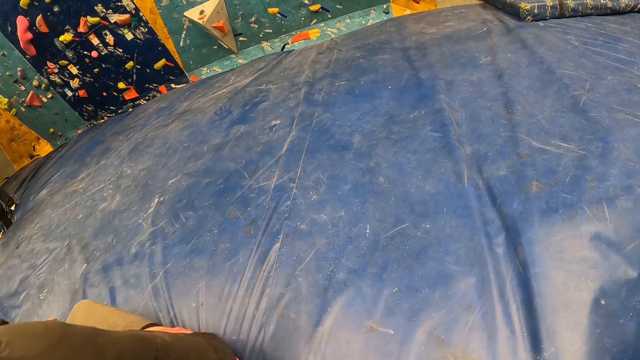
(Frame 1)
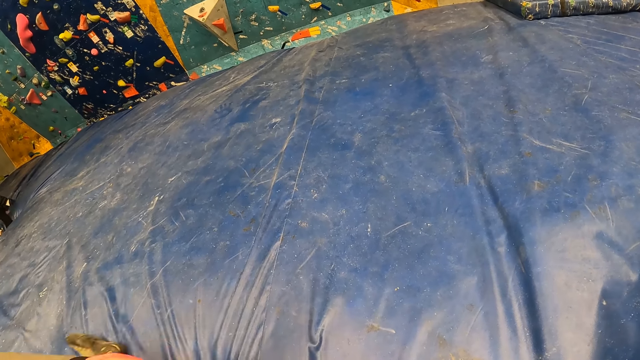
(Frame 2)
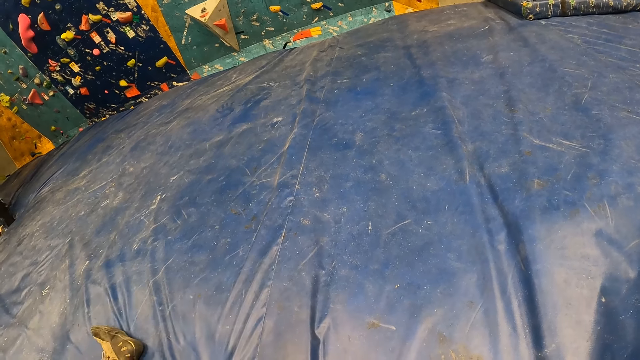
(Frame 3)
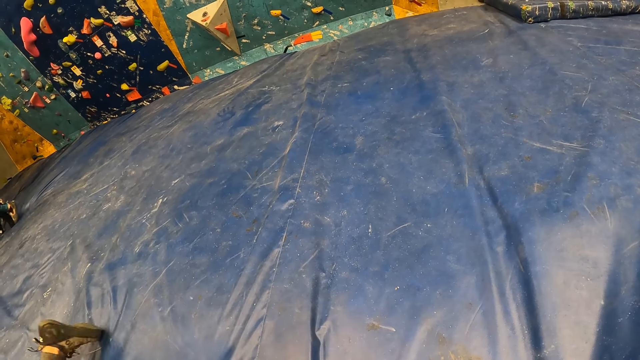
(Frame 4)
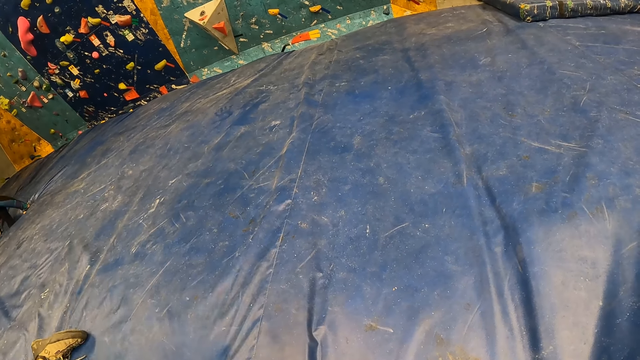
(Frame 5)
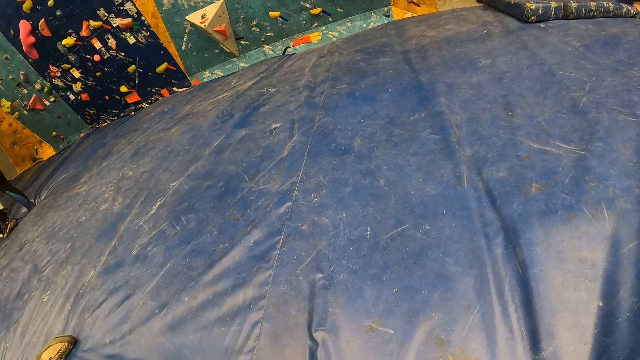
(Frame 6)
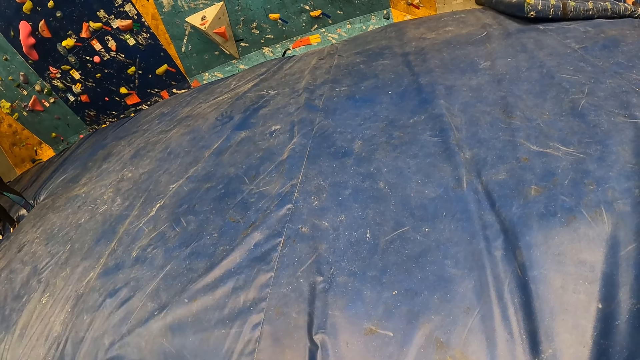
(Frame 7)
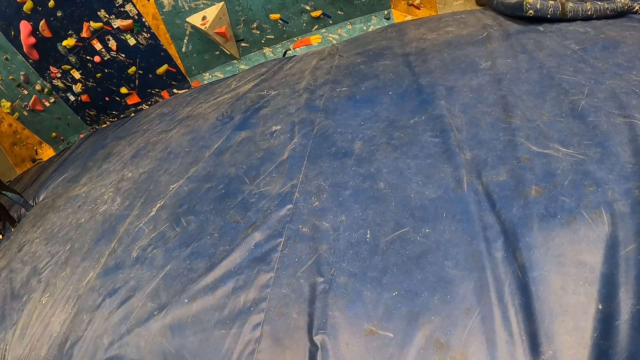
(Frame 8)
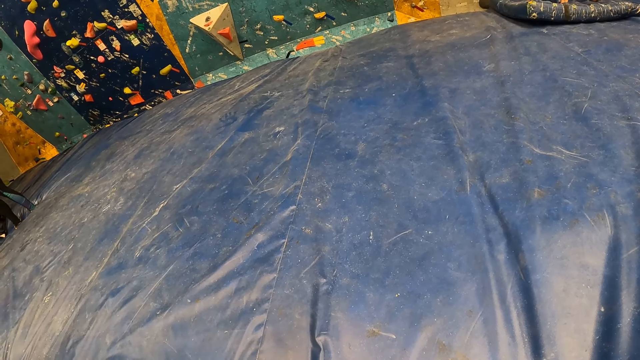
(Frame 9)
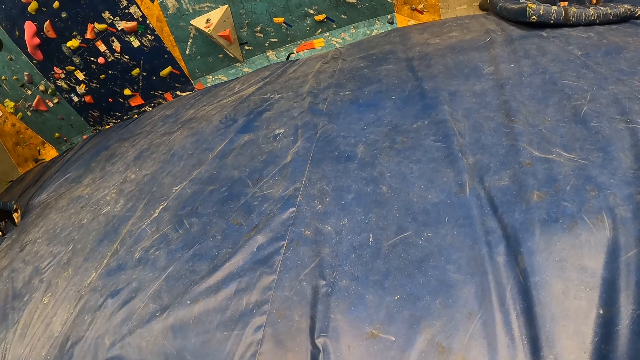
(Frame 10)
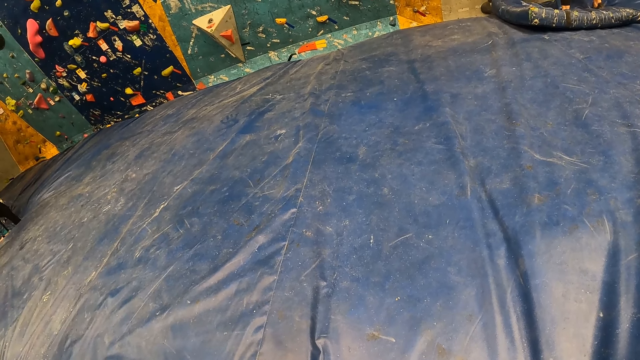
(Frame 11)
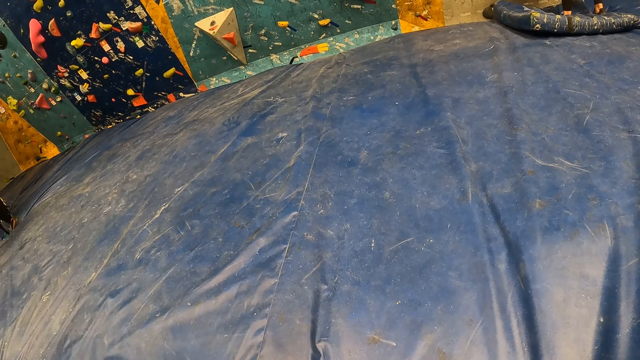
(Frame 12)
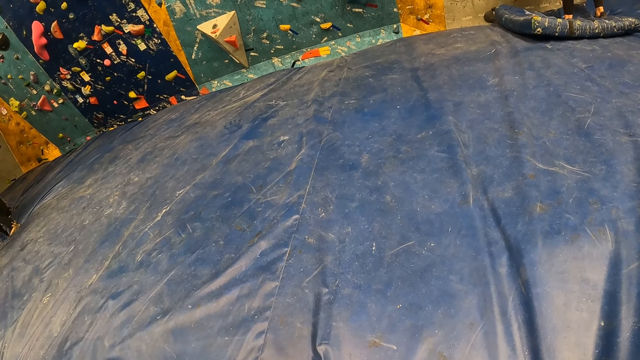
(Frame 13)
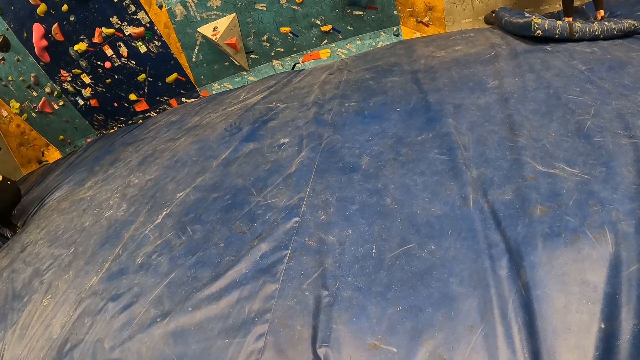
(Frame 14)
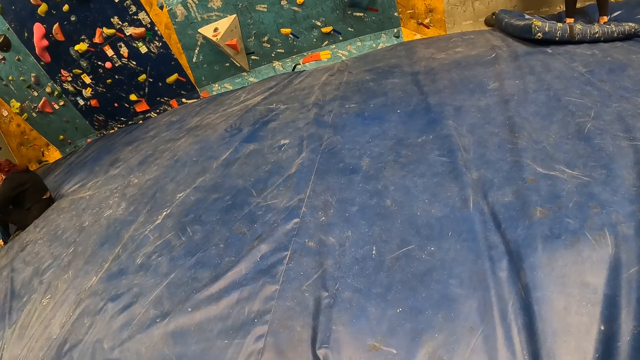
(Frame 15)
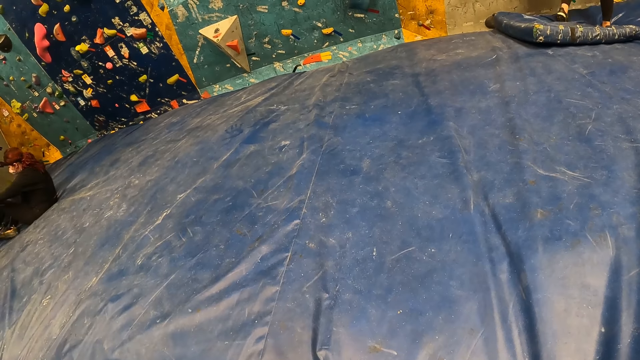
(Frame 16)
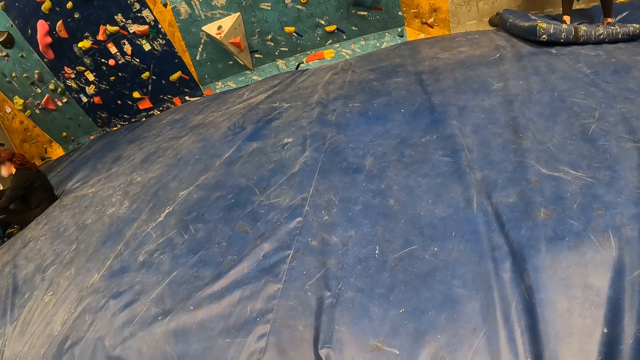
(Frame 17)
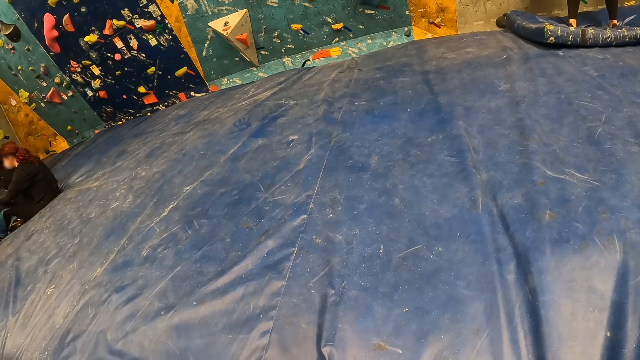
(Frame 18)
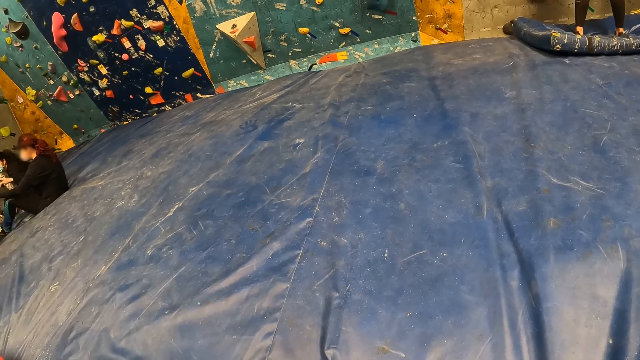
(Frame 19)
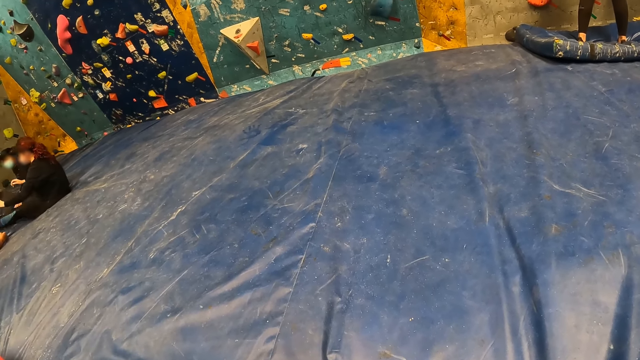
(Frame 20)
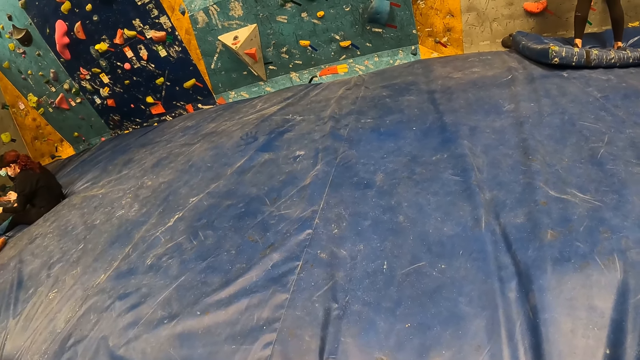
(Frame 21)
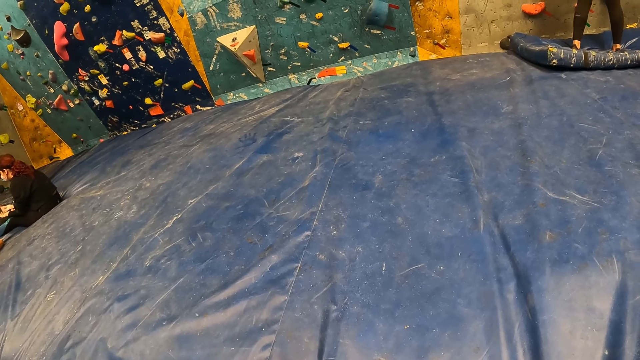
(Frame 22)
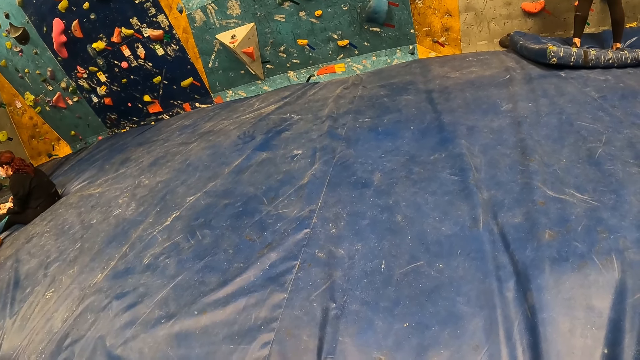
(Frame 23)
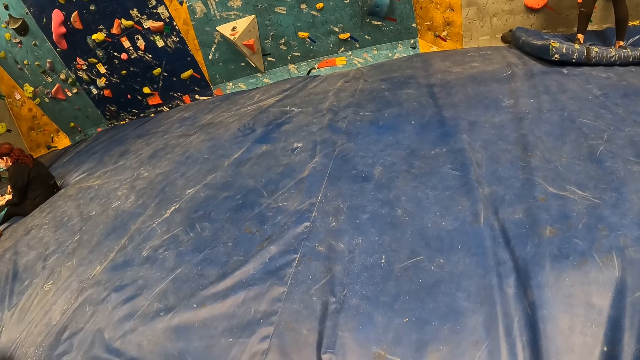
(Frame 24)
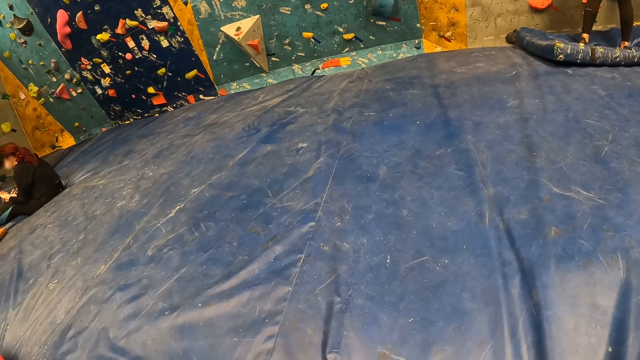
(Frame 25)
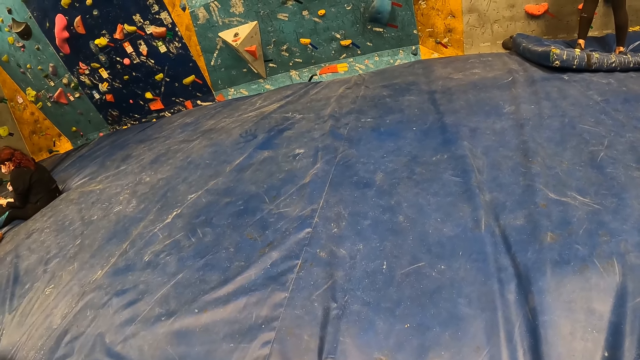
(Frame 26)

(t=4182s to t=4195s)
A lady sits on the blue mattress. The lady exercises.

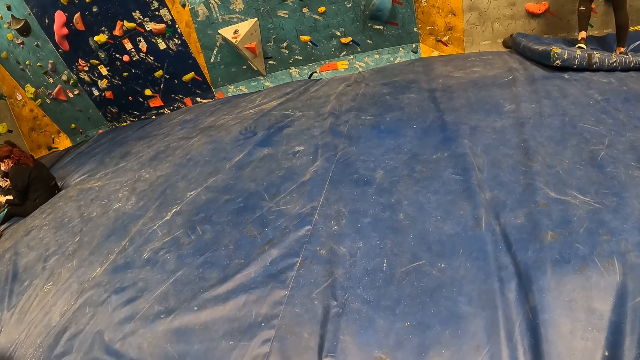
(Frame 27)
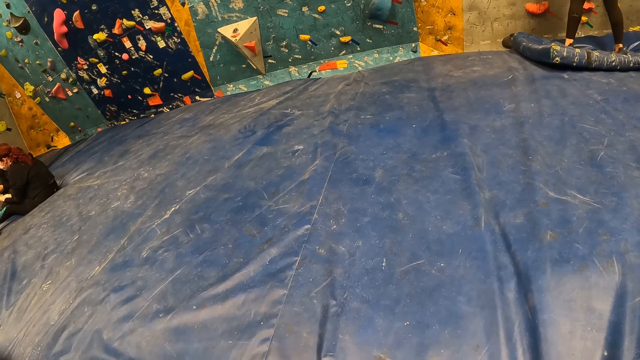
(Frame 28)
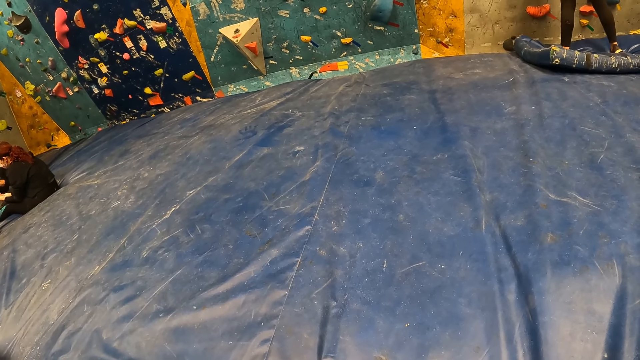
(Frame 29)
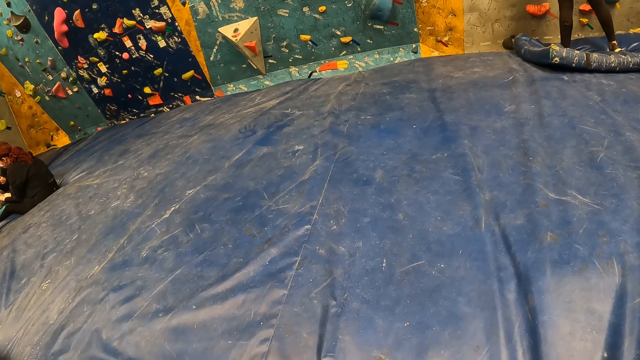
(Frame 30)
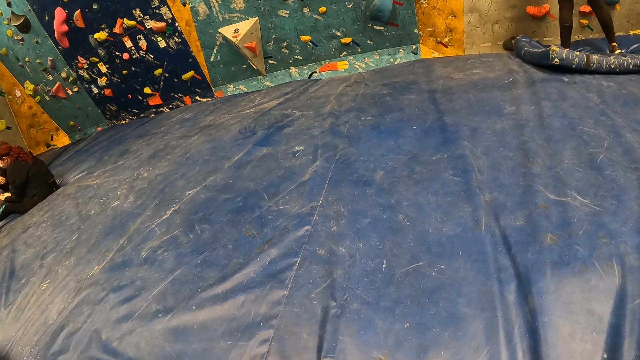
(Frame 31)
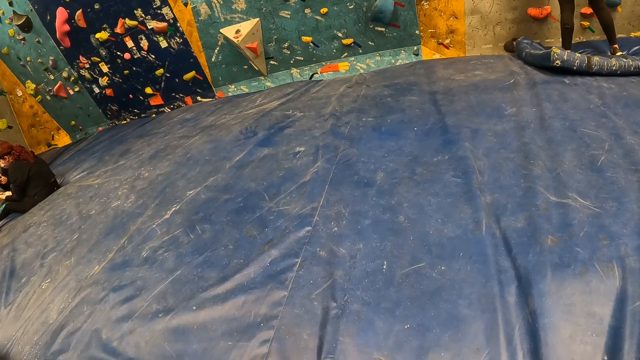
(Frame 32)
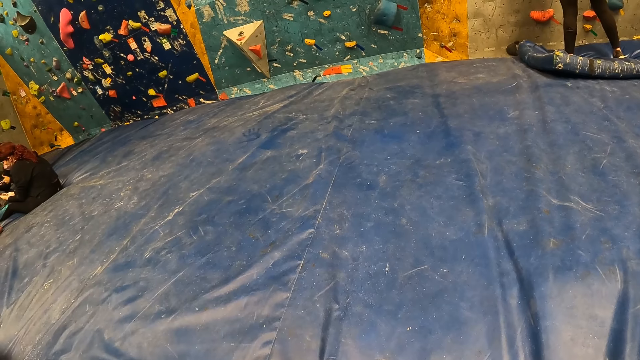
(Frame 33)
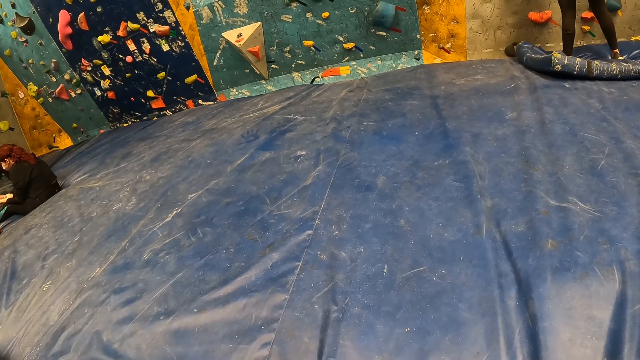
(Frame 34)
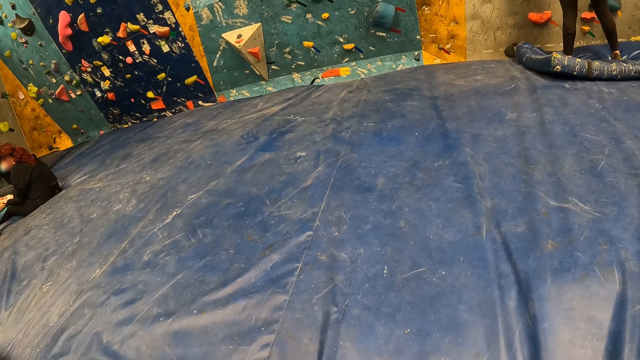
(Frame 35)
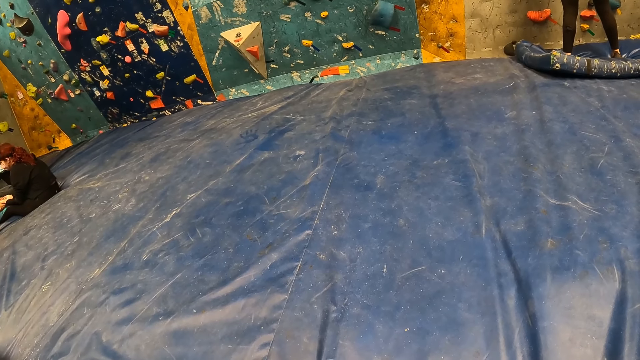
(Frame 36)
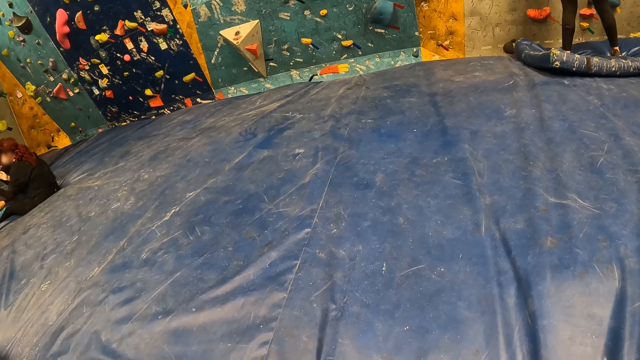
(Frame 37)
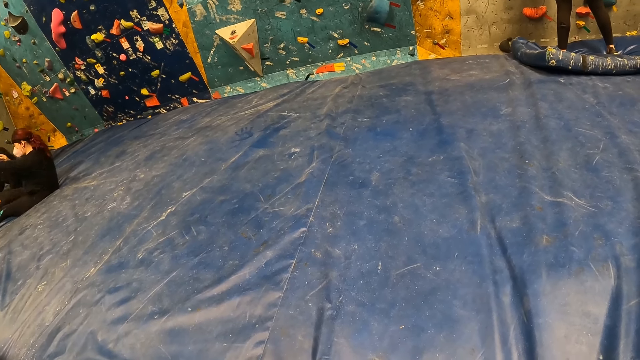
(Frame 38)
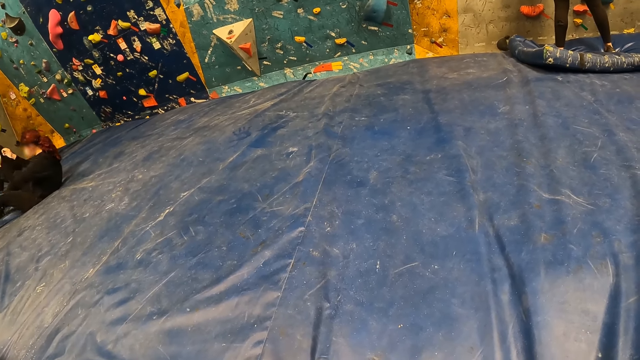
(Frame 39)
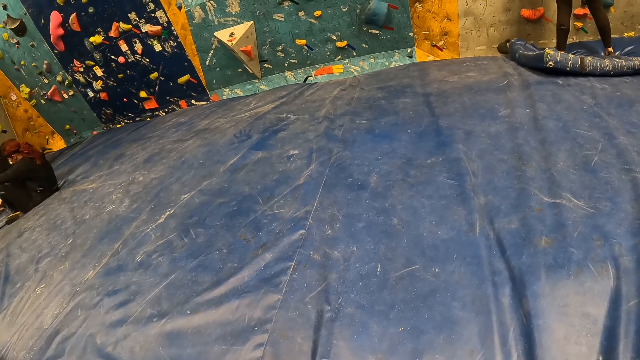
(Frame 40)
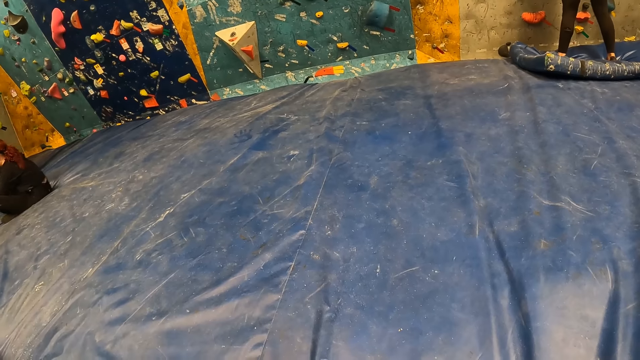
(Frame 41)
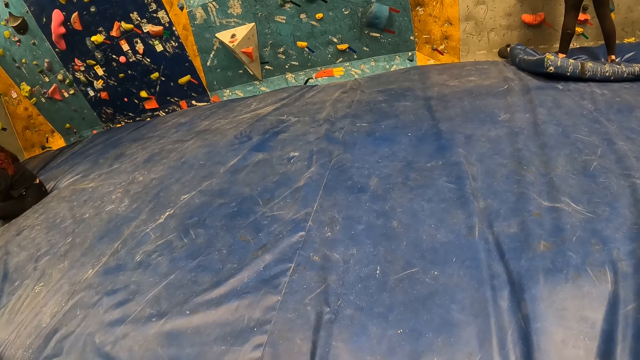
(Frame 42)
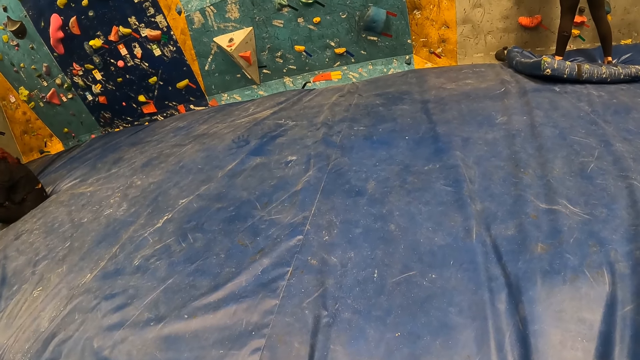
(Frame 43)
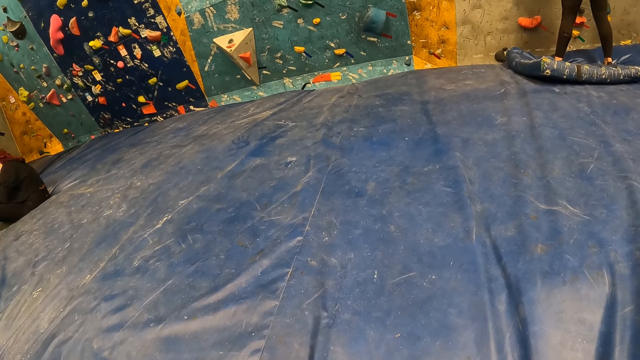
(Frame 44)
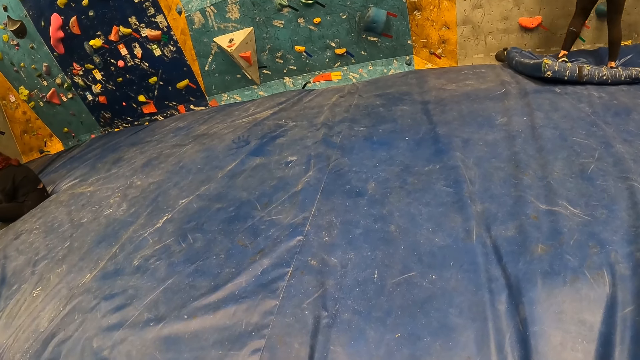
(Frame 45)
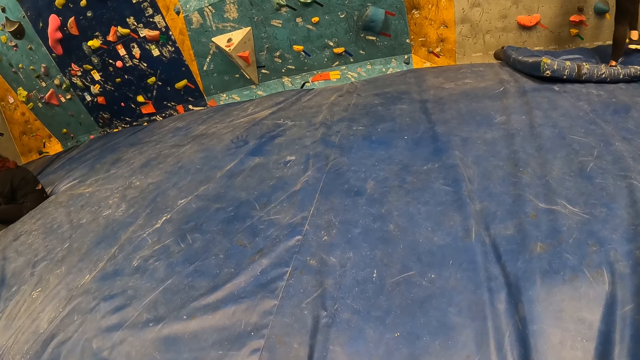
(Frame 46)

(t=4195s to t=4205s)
The camera wearer looks around the room. A lady exercises.
